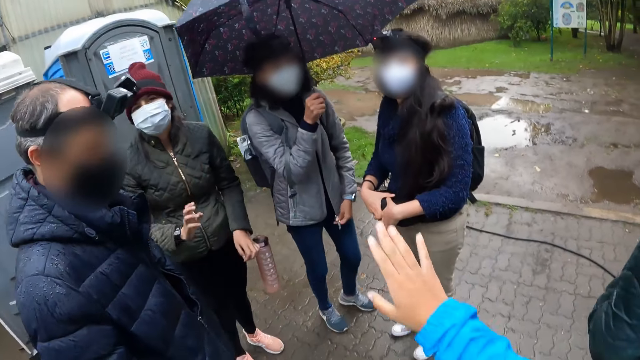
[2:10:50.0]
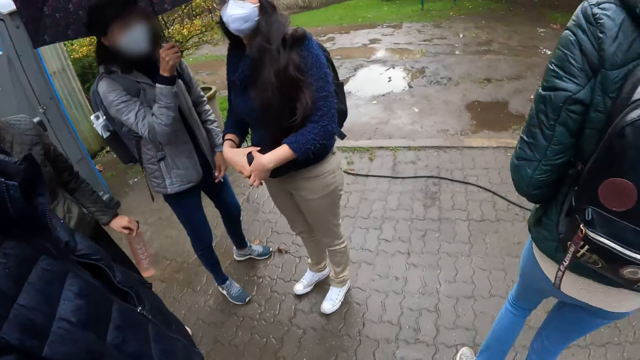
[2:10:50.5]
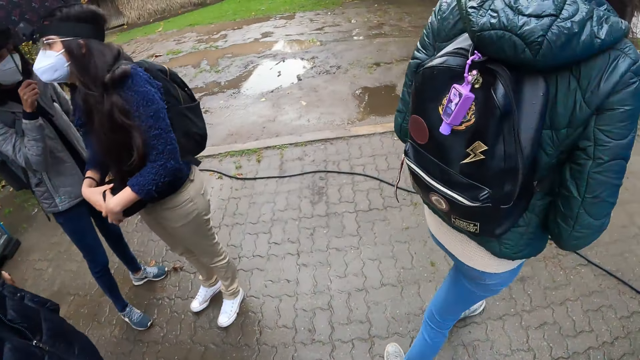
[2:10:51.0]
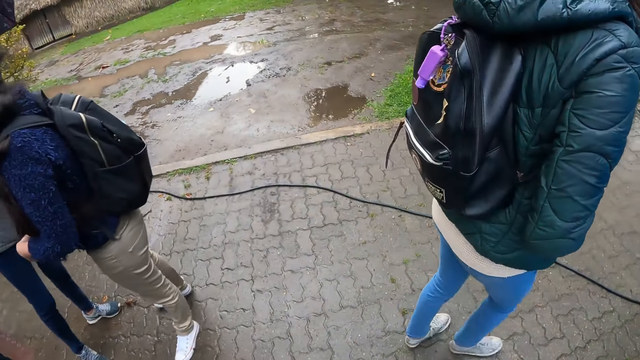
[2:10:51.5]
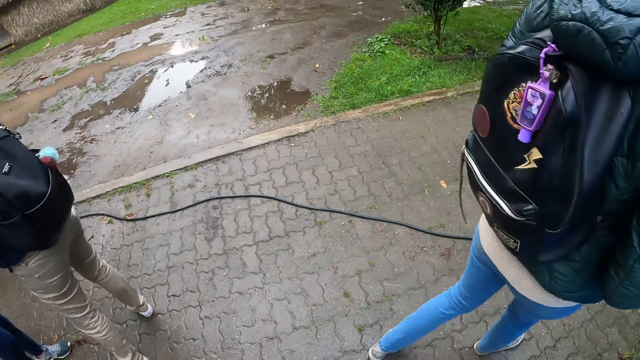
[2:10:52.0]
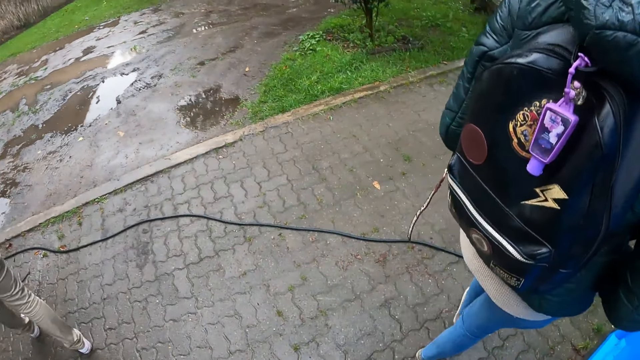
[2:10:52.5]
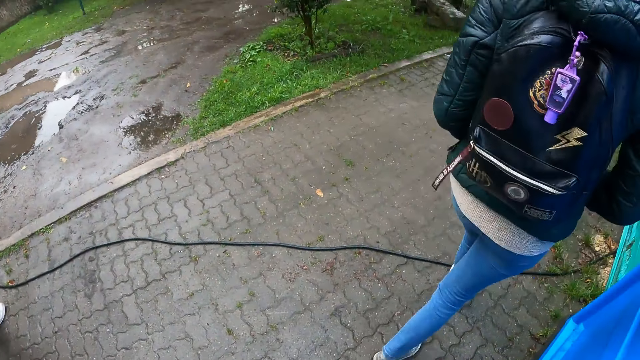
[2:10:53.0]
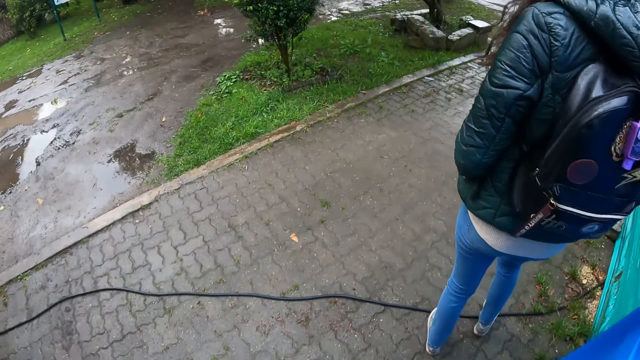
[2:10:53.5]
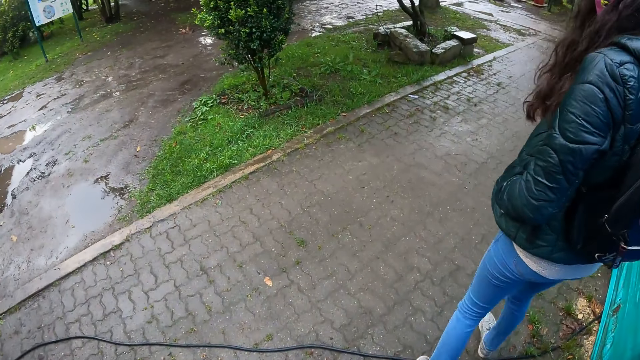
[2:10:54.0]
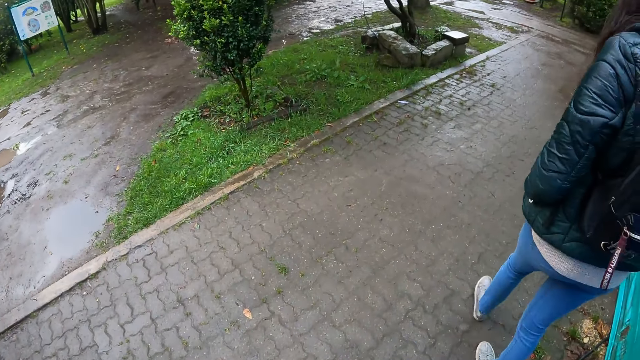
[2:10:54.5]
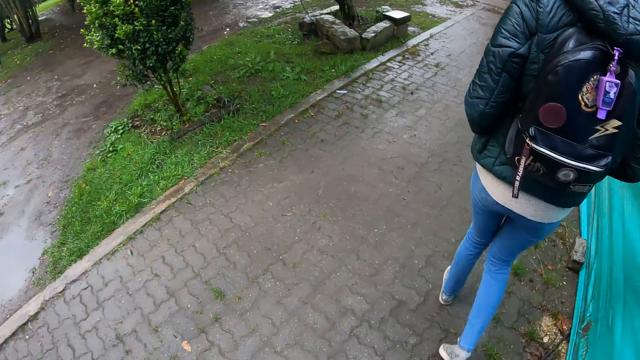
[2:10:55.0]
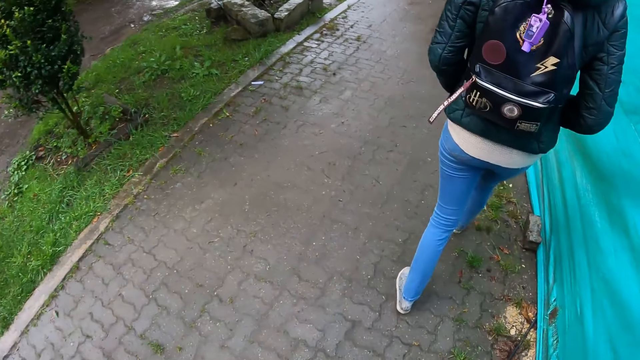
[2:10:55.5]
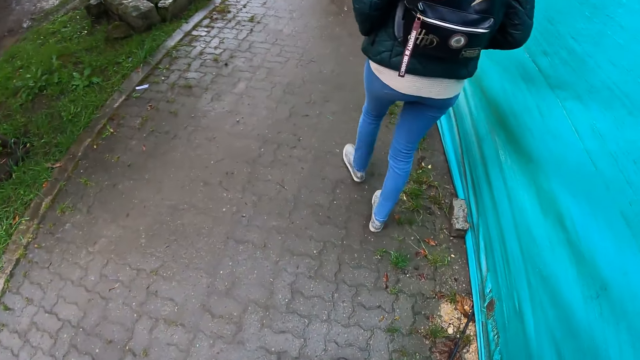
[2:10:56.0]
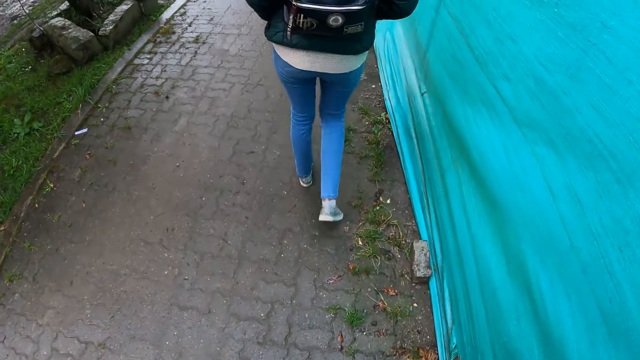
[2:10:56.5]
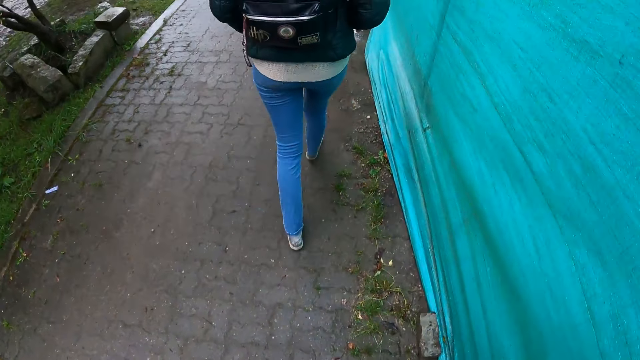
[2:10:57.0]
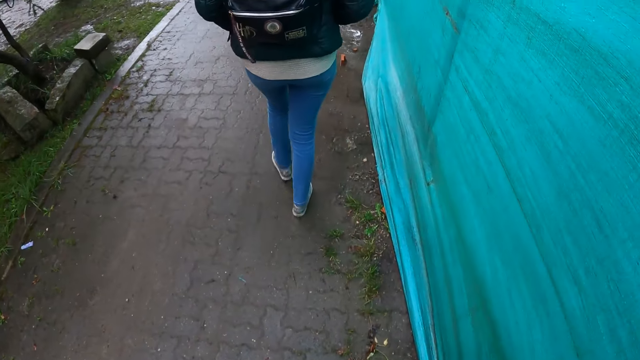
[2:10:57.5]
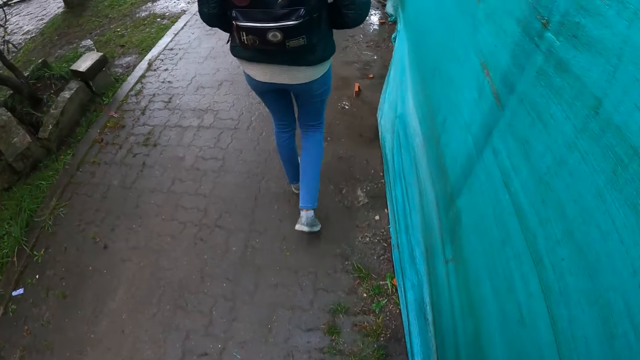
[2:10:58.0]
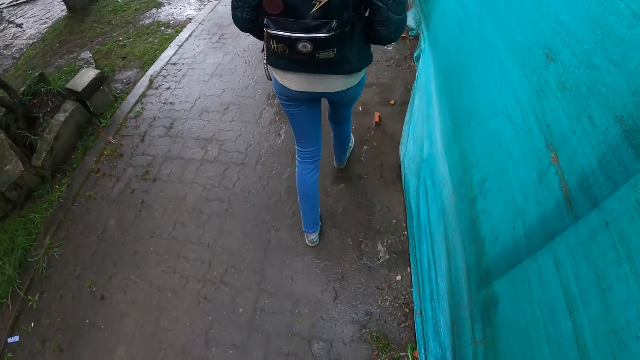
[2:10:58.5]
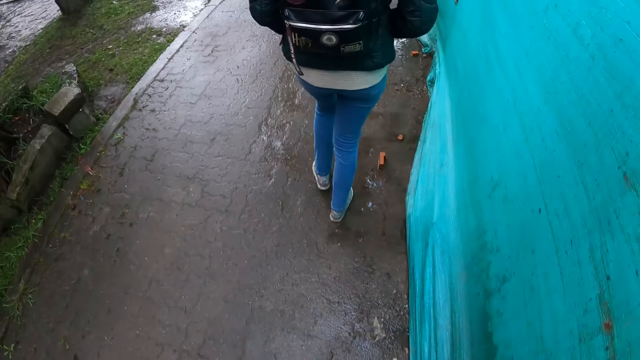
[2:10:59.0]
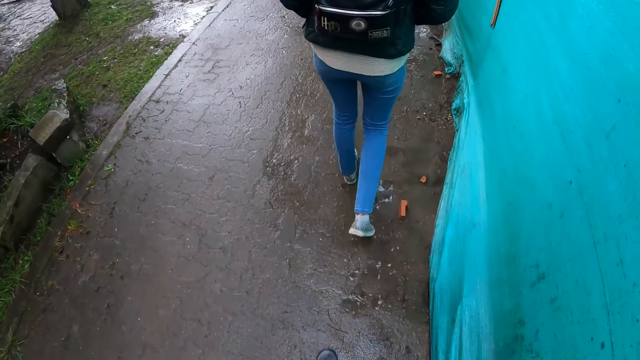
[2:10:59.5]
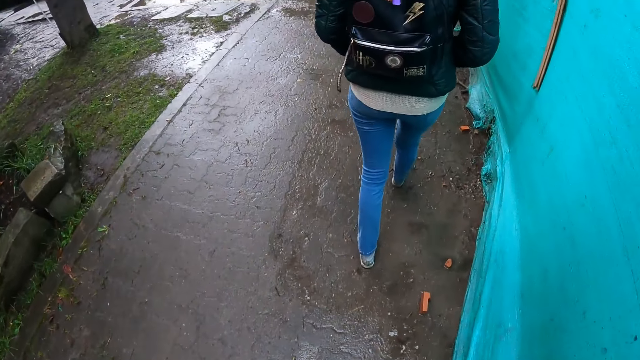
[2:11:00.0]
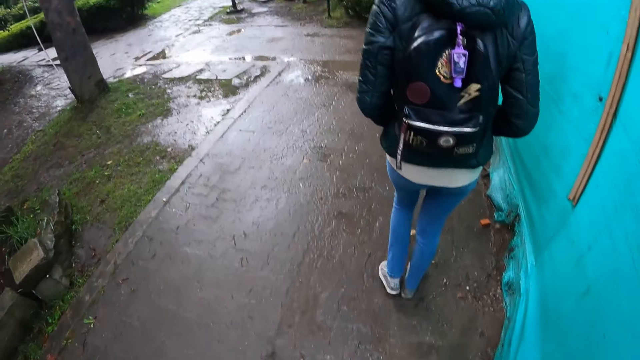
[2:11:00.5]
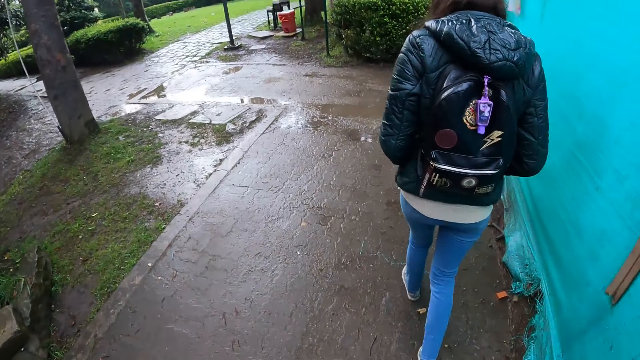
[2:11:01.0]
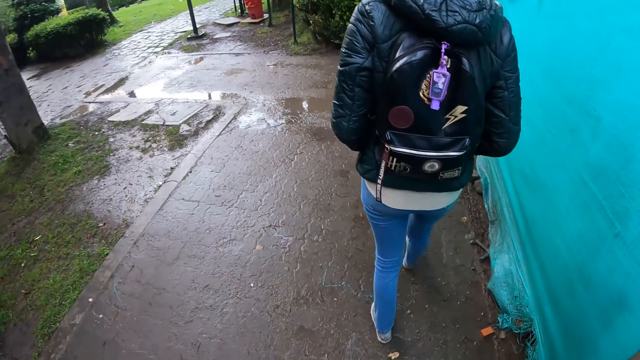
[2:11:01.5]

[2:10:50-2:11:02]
A woman interacts with the group of people in the park. The camera wearer interacts with the group of people in the park. He moves his hand. He walks on the sidewalk. Another woman walks towards the park. The camera wearer walks through the park with the group of people.

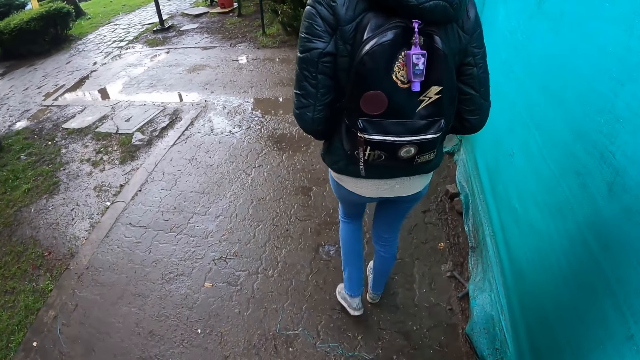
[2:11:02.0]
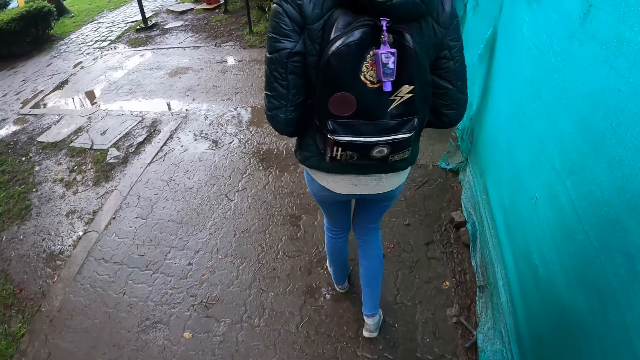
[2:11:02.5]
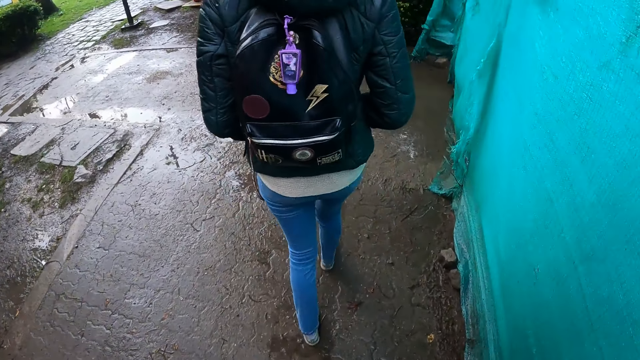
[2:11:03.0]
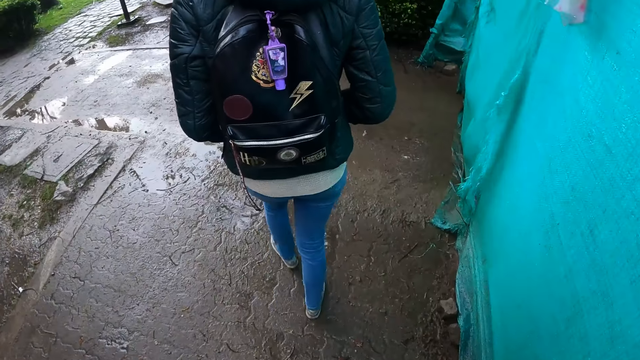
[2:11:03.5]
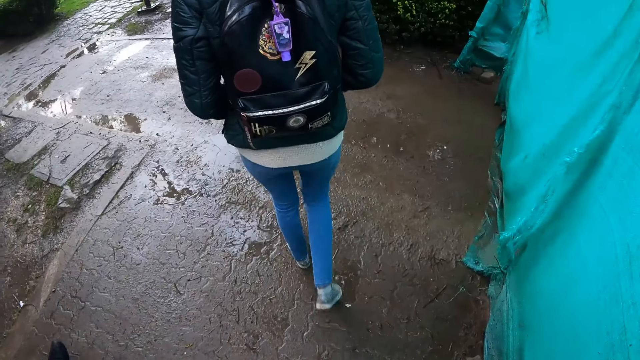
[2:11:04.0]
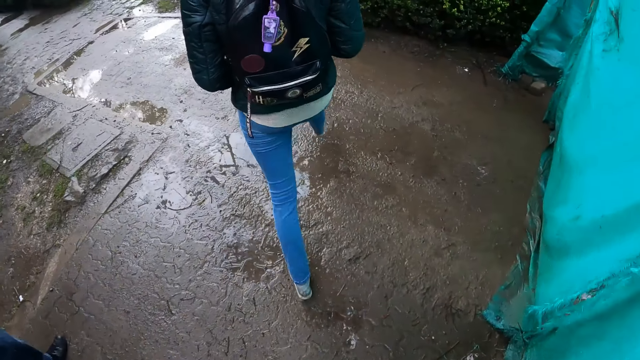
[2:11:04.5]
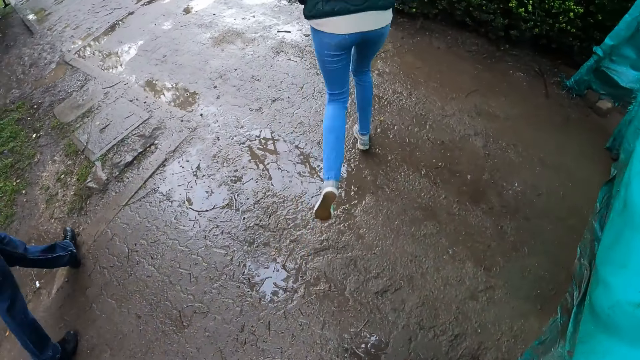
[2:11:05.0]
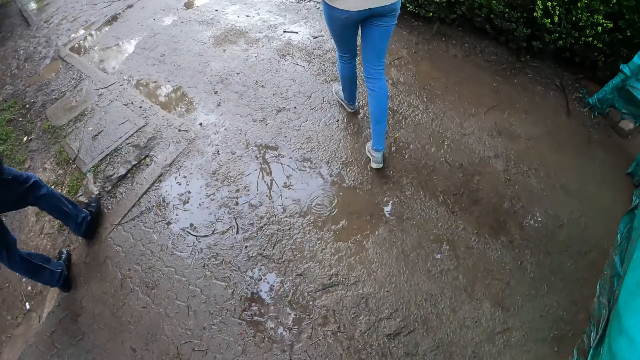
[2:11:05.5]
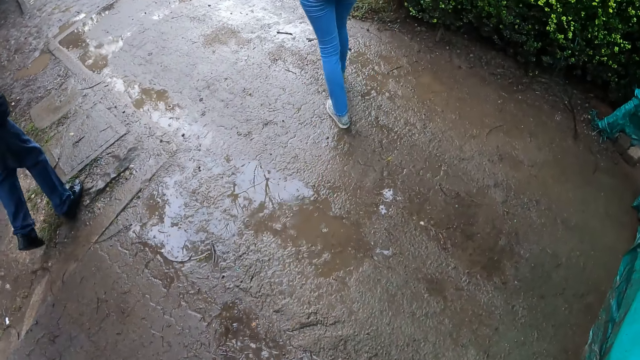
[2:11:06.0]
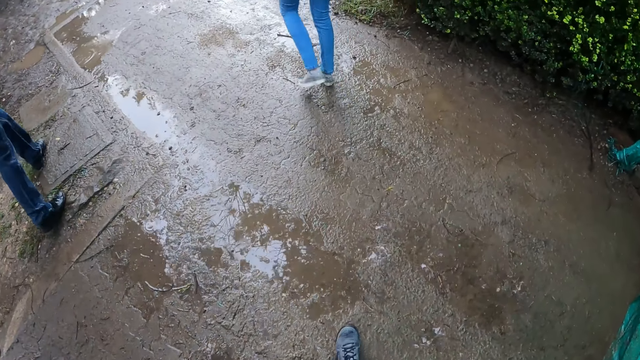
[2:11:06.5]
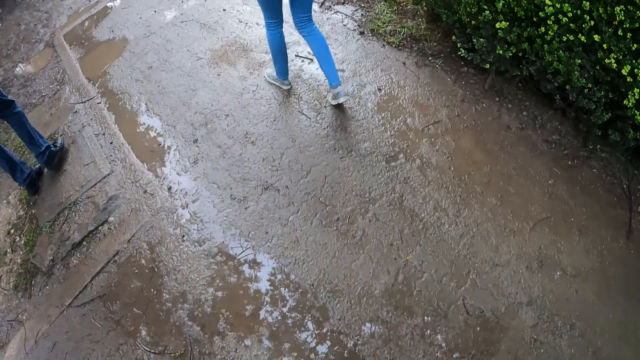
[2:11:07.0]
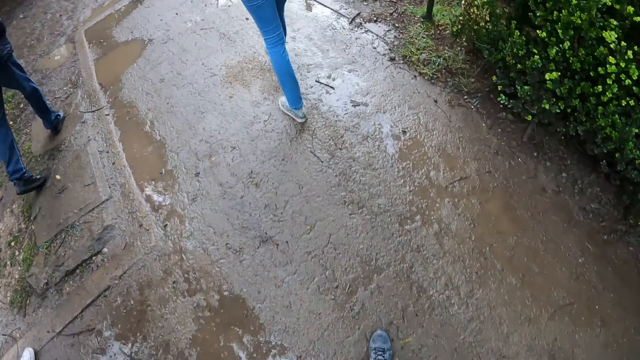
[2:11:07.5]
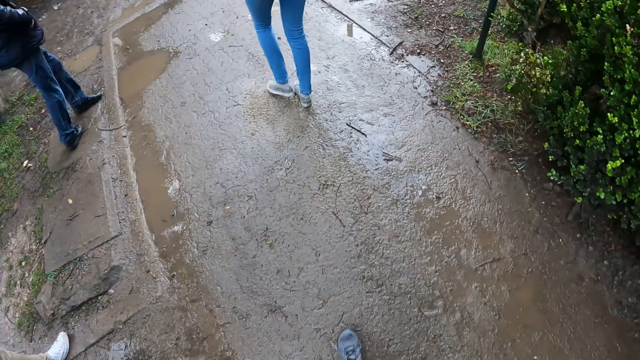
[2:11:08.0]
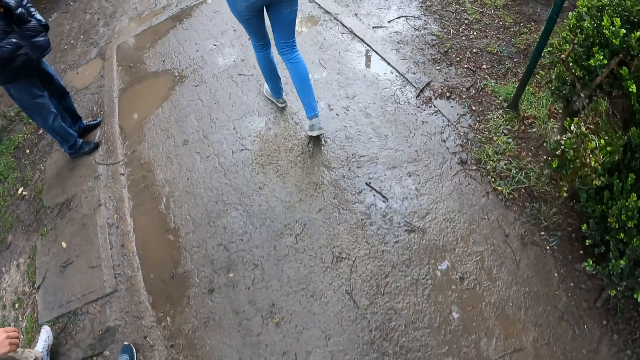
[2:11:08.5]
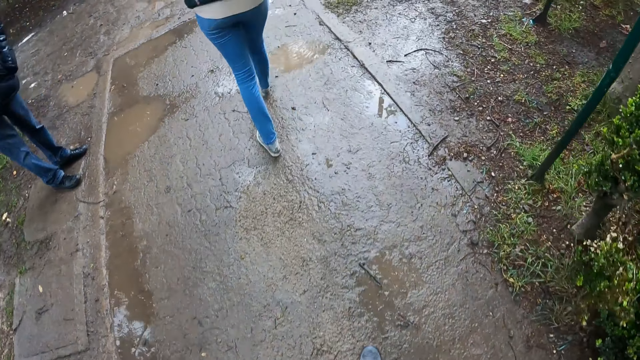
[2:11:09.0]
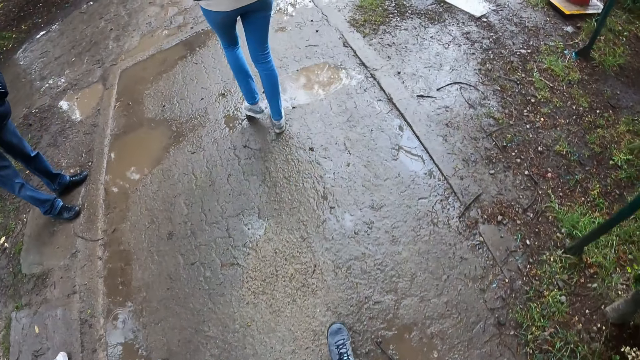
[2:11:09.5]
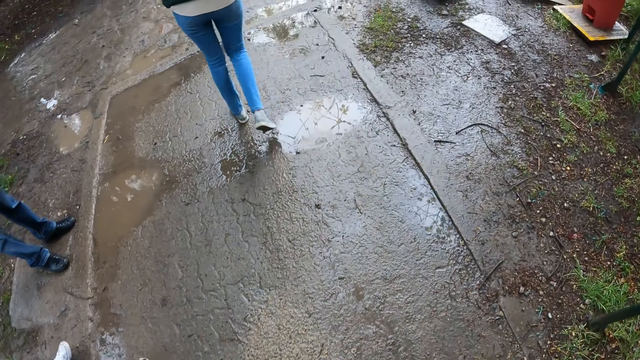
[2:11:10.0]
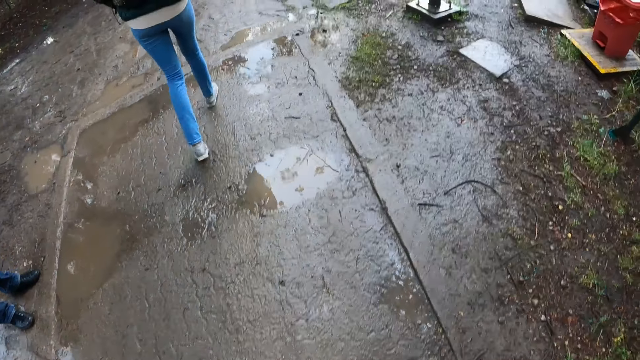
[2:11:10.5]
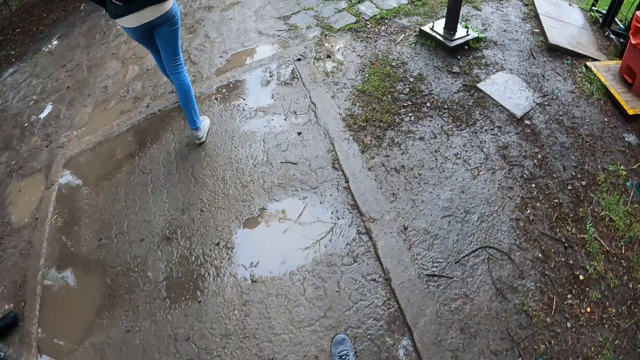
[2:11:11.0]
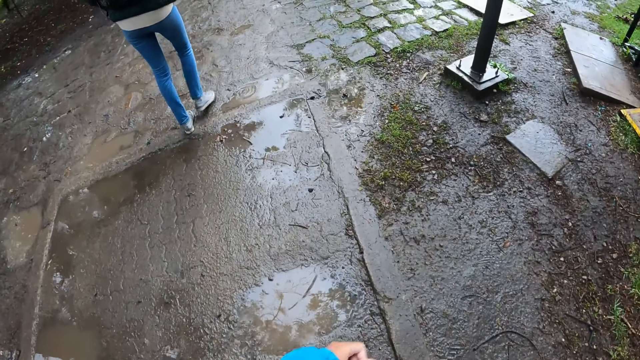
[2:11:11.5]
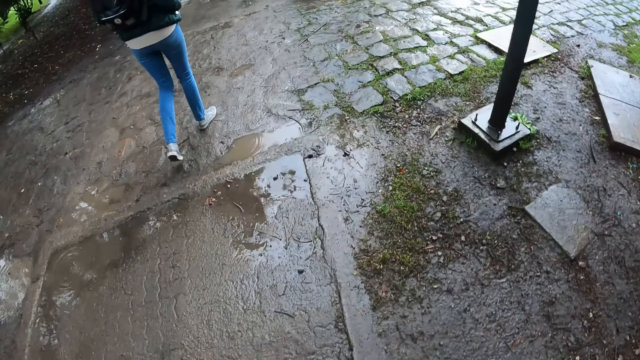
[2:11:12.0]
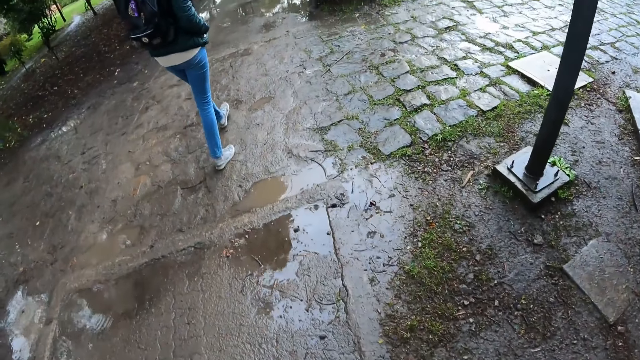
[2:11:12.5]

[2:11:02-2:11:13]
The man walks through the park.
